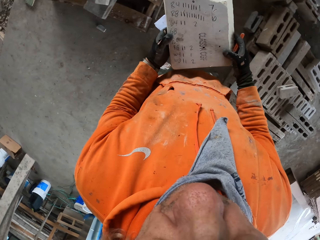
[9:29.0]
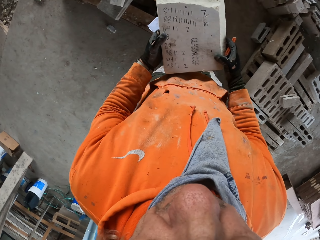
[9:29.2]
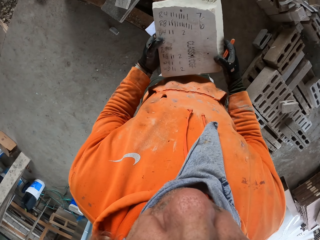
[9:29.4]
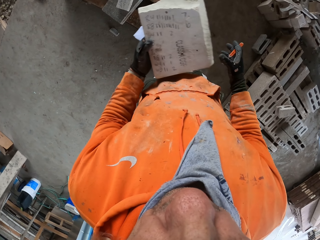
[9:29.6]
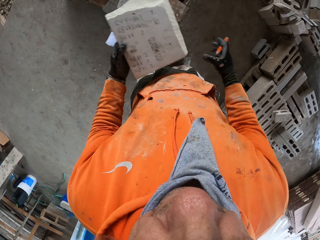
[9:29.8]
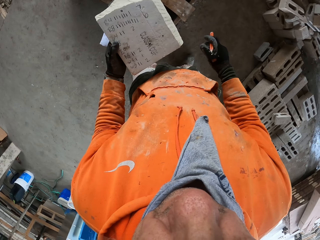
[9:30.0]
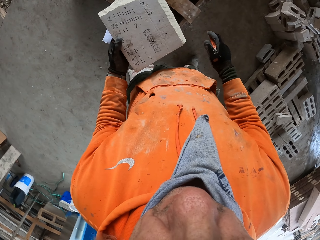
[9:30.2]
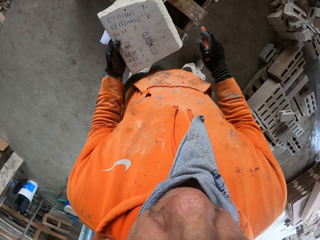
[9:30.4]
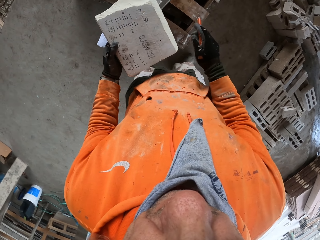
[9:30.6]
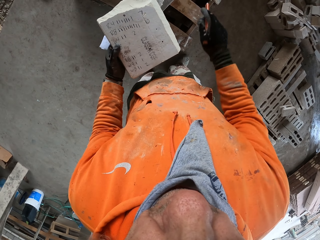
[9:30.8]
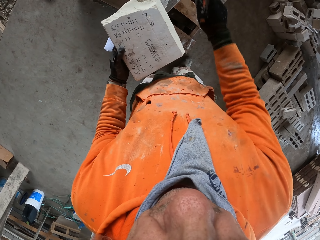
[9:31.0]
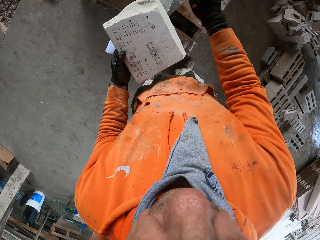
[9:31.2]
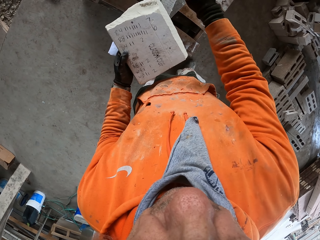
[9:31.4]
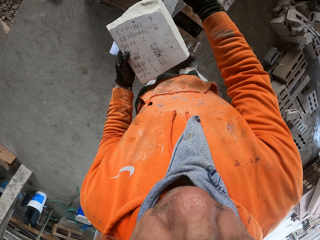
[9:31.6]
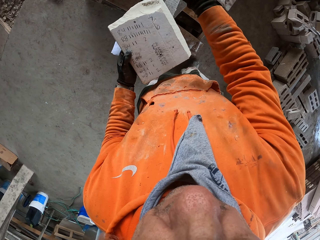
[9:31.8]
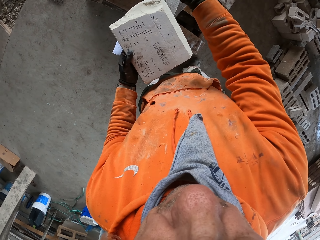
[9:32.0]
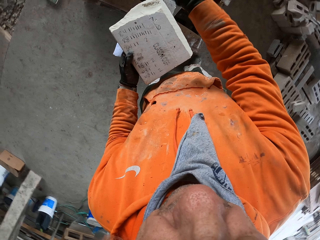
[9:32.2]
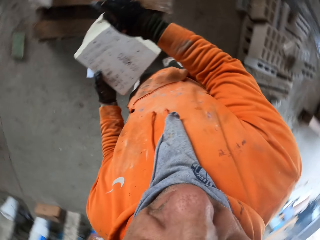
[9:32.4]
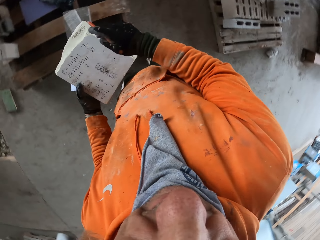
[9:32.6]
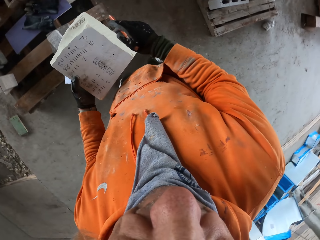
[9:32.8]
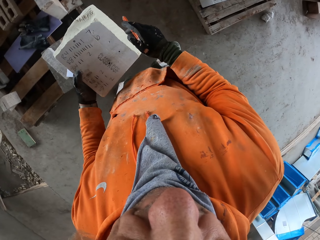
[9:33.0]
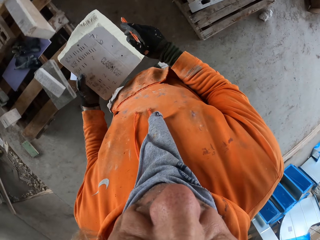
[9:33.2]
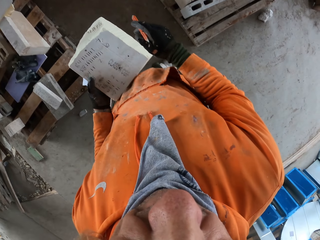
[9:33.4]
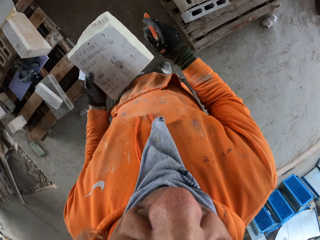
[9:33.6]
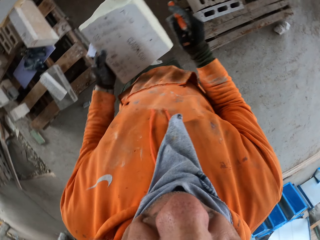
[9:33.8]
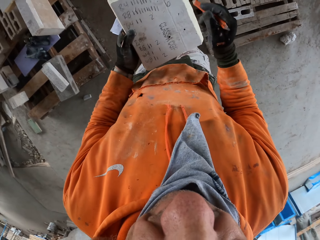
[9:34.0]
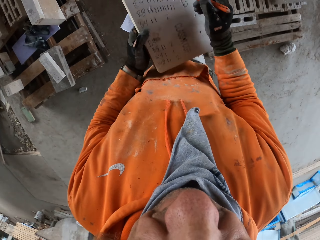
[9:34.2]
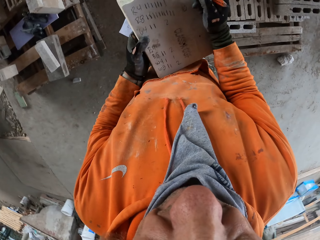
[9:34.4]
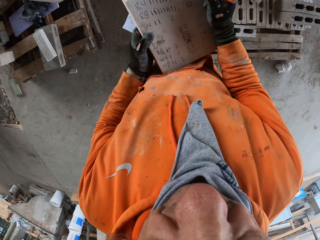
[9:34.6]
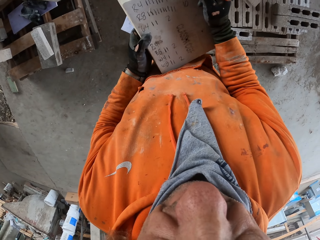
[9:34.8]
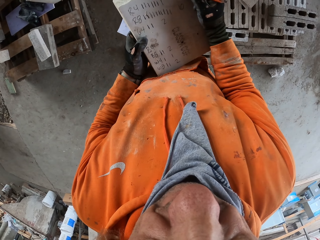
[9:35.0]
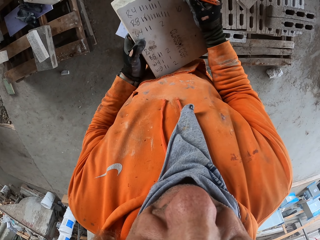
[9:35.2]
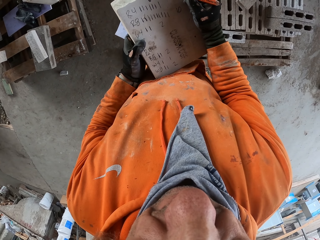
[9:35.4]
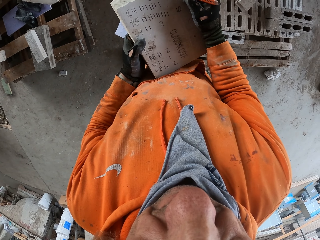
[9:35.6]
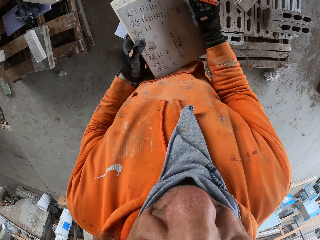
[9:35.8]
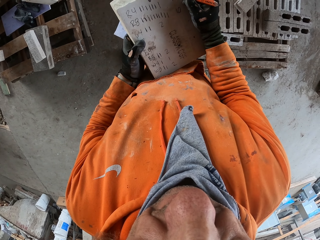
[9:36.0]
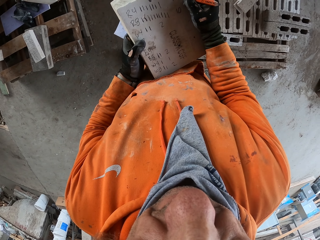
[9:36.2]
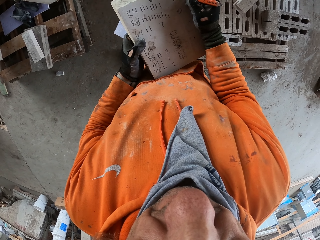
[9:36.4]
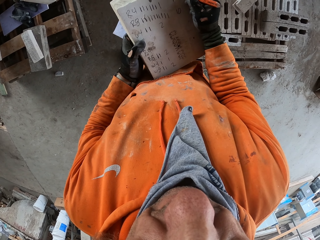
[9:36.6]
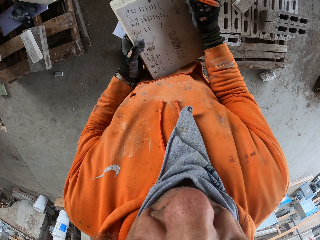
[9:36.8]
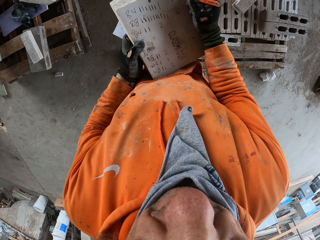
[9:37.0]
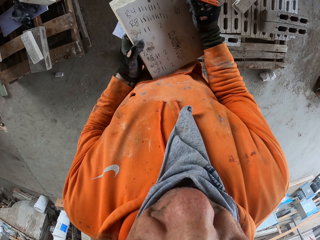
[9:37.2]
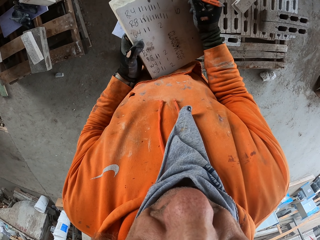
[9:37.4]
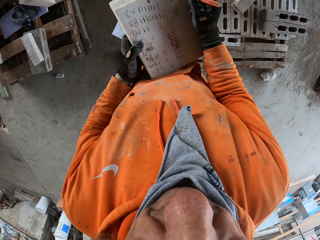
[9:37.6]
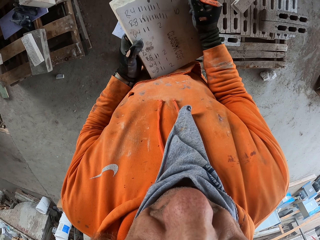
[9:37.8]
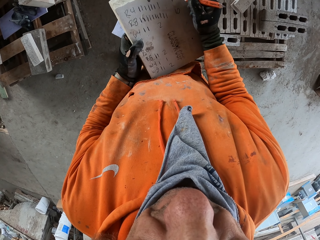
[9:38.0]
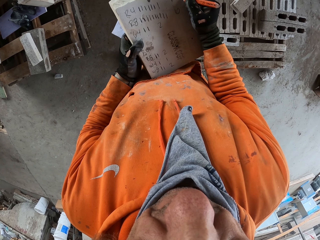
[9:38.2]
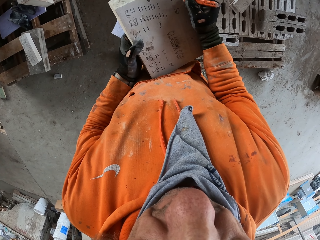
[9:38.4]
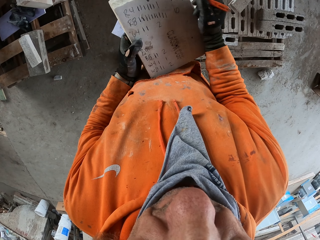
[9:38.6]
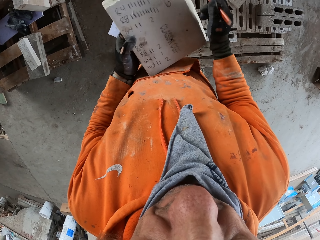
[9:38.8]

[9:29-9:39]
The camera wearer walks around a garage. They look around the garage. They walk around the garage. They write the figures on a piece of wood.

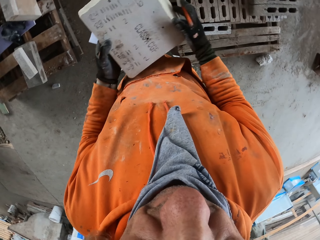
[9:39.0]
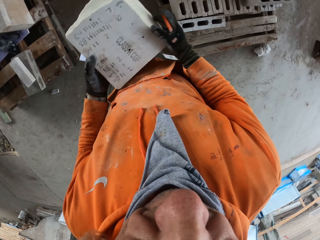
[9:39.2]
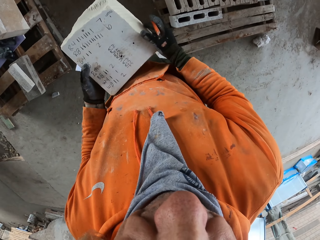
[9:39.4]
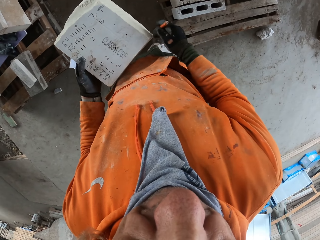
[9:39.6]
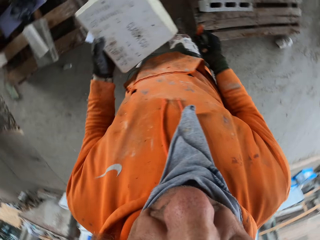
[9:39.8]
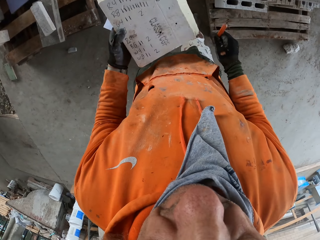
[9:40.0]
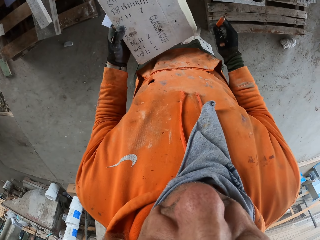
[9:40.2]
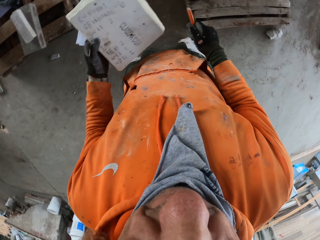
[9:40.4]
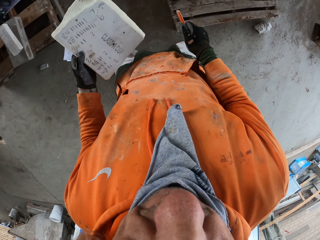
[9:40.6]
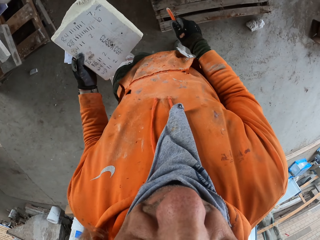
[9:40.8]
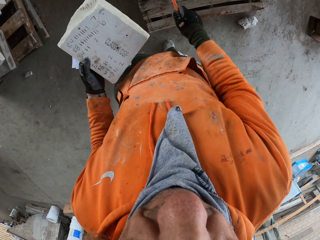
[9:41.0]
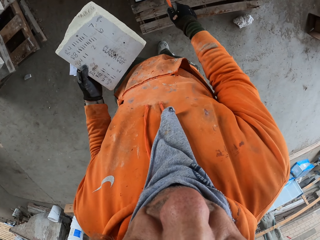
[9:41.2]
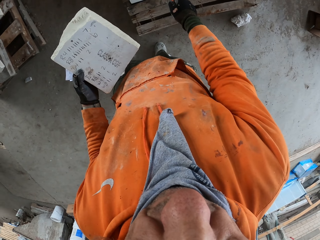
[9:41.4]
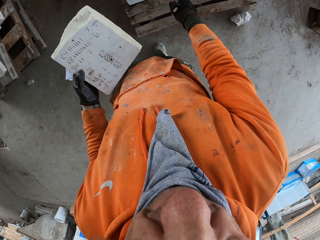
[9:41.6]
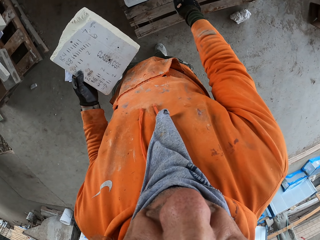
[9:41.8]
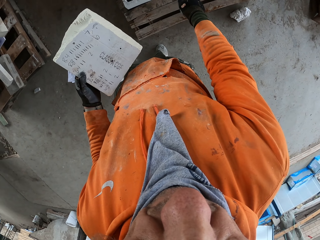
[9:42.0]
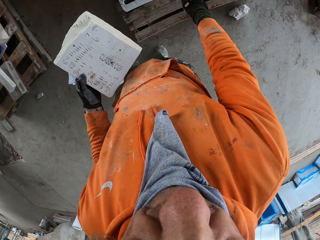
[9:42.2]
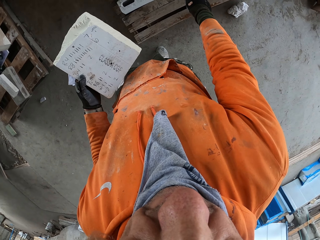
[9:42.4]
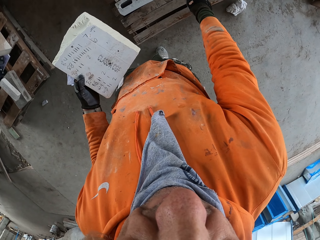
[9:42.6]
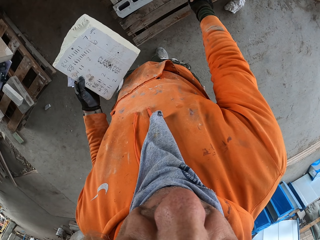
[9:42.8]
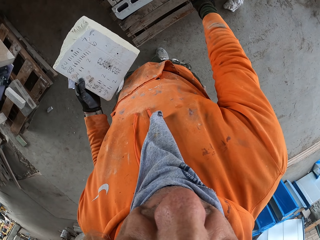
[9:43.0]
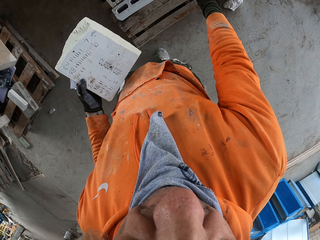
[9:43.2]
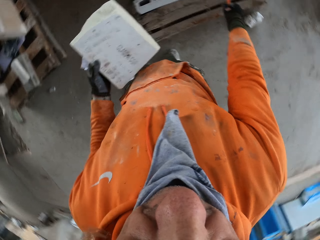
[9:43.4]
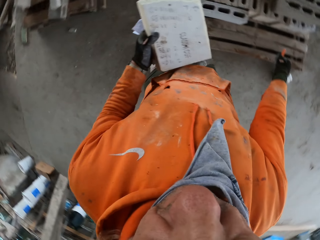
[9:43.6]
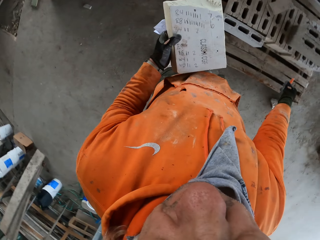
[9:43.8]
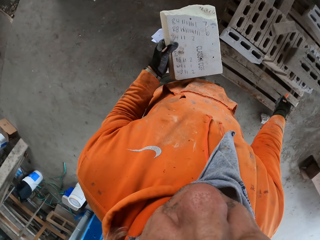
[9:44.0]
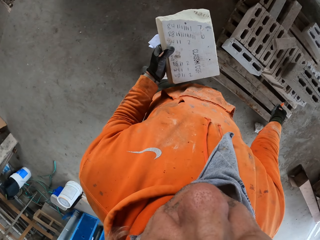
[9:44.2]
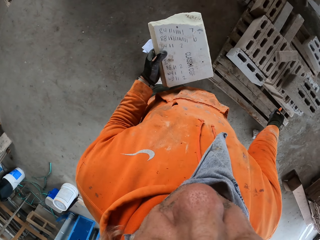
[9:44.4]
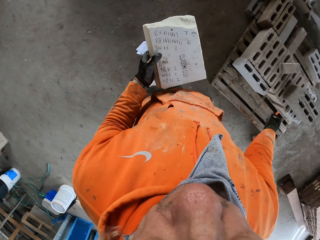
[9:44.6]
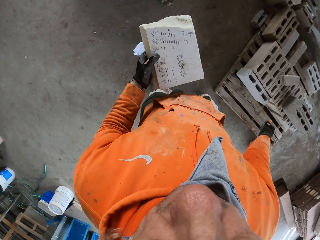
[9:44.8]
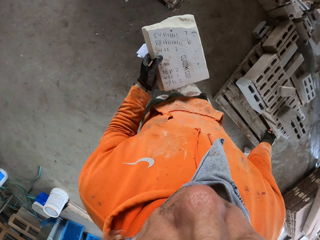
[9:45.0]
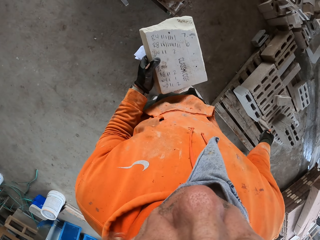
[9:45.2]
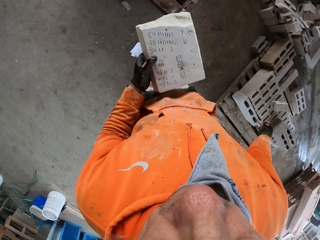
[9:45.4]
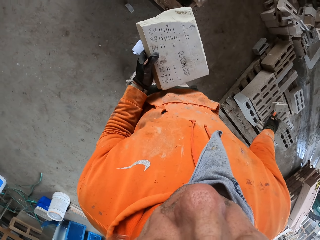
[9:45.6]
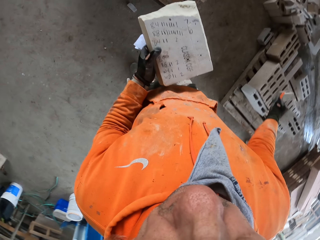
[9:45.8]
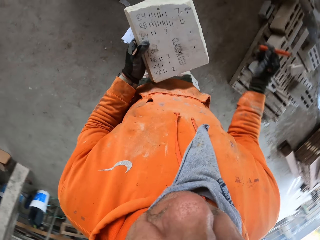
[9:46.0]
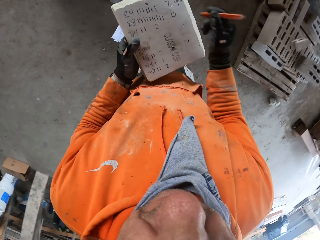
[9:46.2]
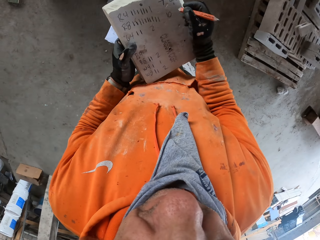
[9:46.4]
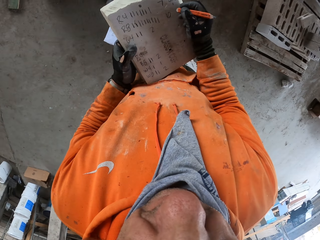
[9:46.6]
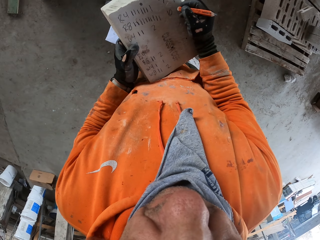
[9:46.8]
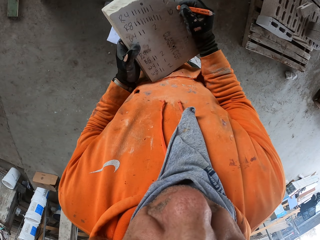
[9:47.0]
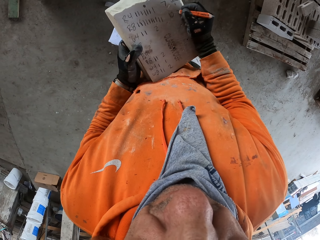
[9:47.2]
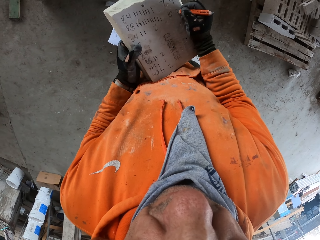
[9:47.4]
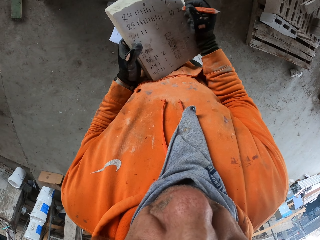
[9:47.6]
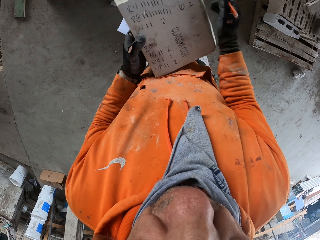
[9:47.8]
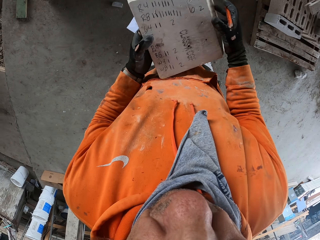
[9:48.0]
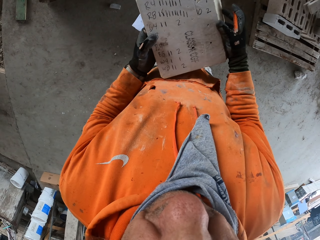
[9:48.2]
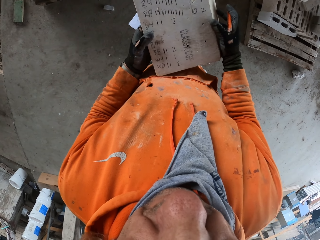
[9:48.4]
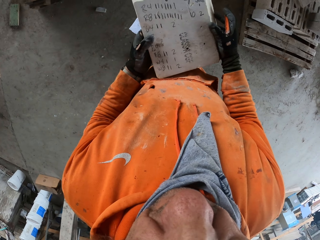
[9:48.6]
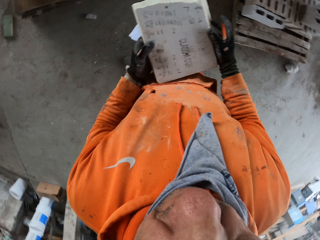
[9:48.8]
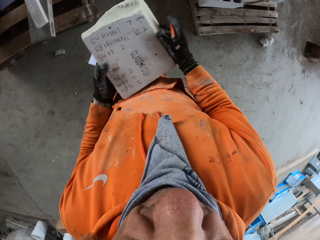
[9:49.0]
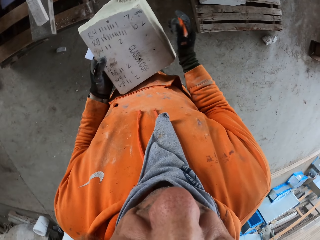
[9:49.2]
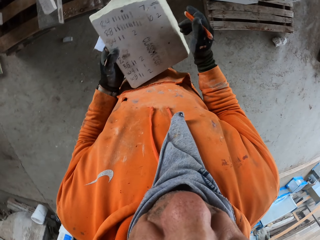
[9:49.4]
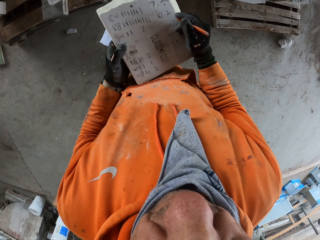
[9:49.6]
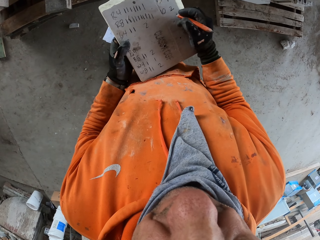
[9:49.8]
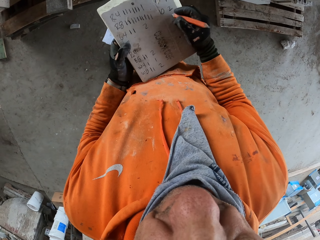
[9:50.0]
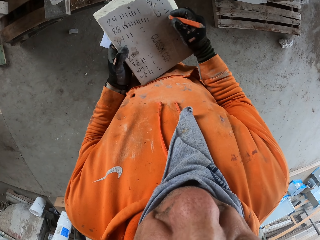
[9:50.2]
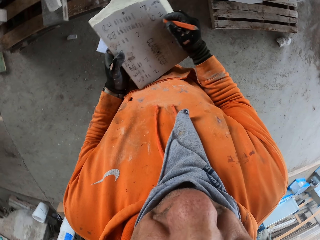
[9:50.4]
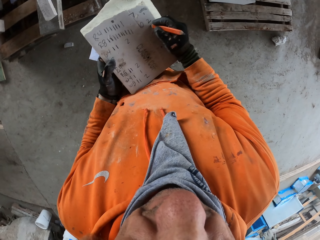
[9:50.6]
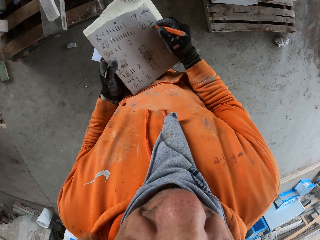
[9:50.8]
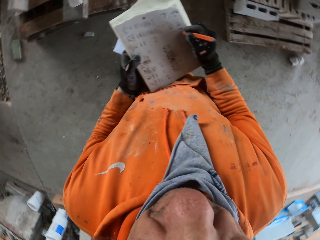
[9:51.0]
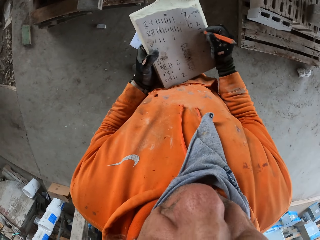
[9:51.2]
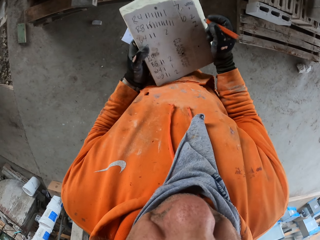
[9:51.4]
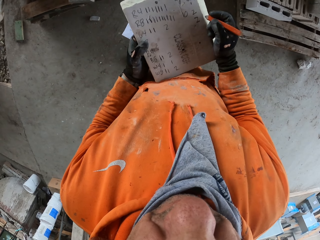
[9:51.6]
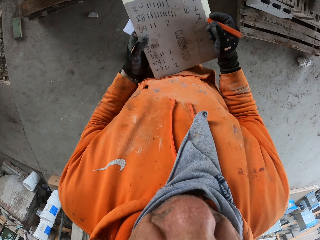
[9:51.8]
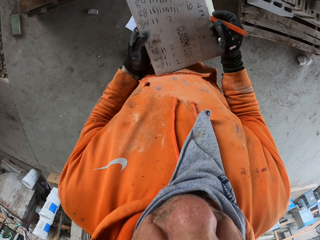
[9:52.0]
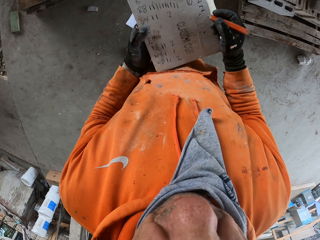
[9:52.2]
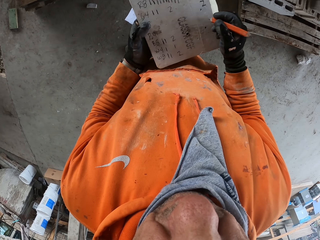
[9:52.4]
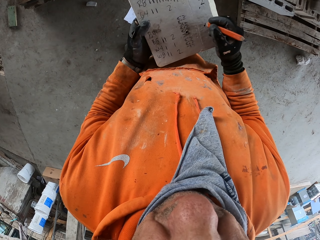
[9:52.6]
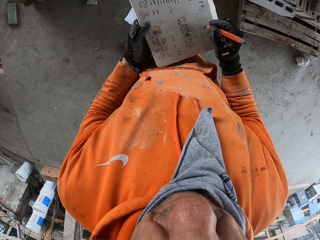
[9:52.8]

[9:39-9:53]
The camera wearer looks around a garage. They walk around the garage. They count blocks on a rack. They look around the garage. They walk around the garage. They write the figures on a piece of wood or box. They look around the garage. They write on the box.
